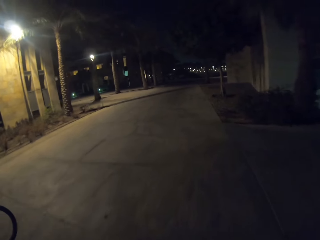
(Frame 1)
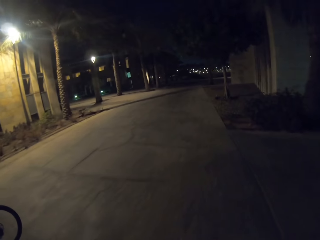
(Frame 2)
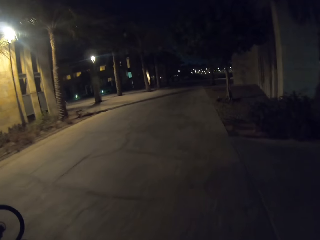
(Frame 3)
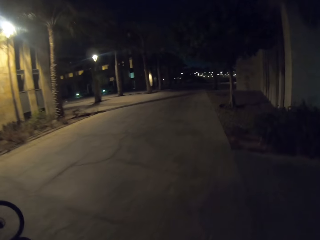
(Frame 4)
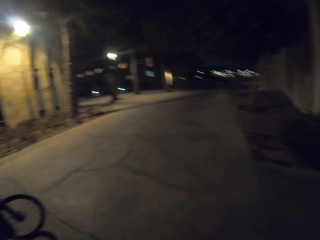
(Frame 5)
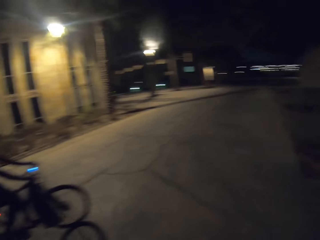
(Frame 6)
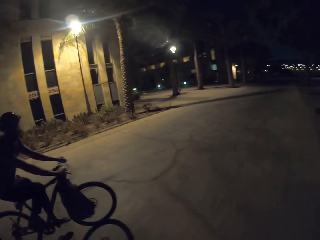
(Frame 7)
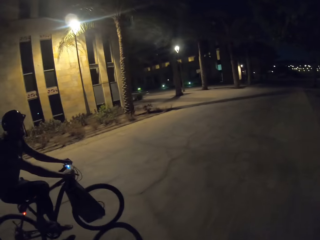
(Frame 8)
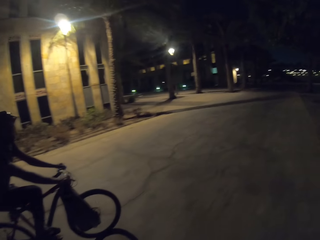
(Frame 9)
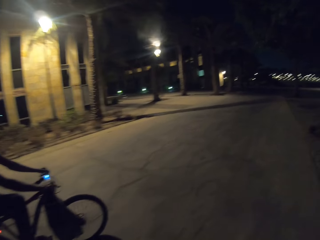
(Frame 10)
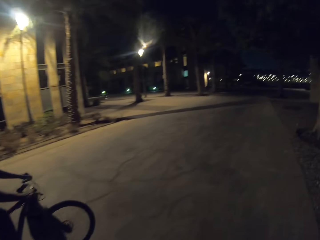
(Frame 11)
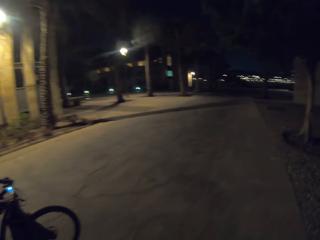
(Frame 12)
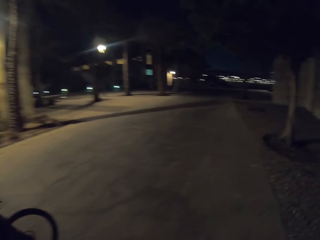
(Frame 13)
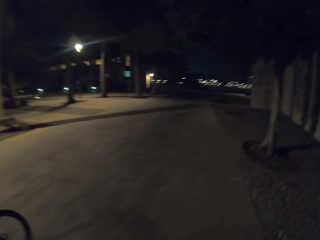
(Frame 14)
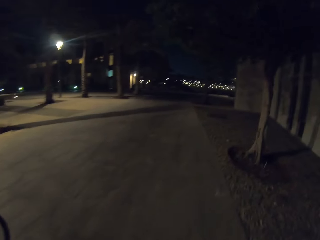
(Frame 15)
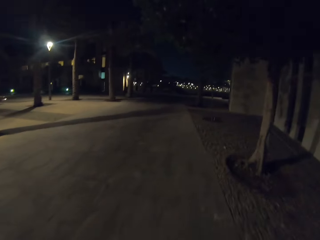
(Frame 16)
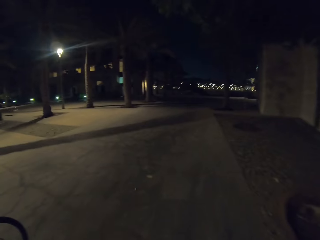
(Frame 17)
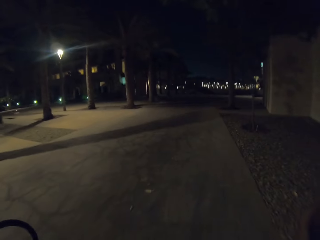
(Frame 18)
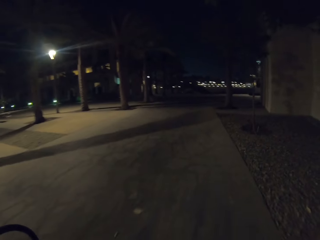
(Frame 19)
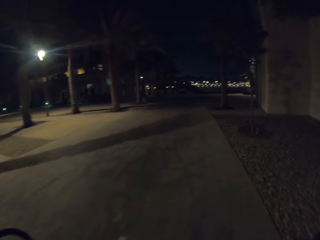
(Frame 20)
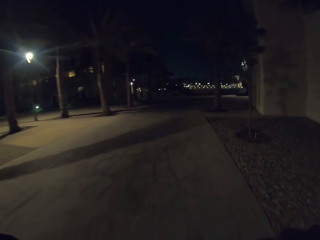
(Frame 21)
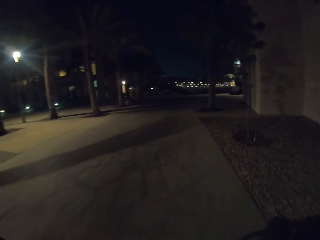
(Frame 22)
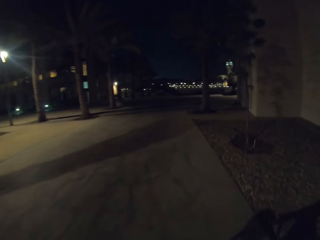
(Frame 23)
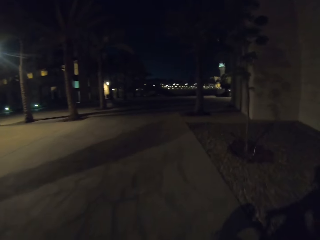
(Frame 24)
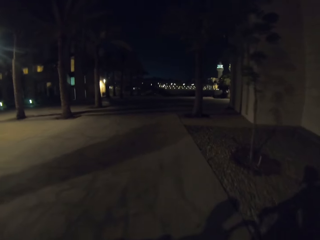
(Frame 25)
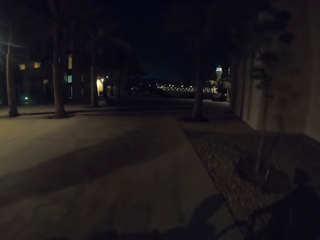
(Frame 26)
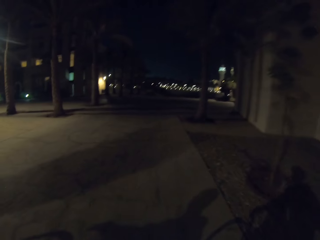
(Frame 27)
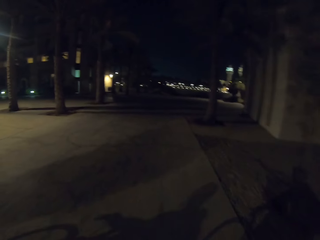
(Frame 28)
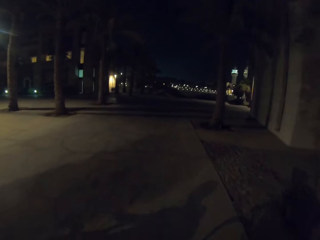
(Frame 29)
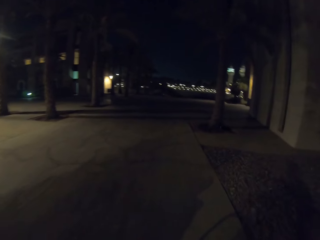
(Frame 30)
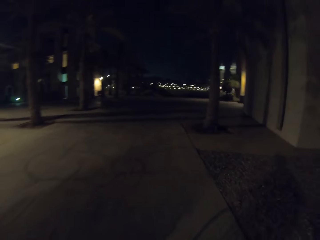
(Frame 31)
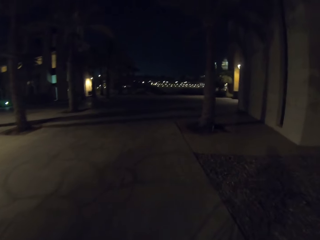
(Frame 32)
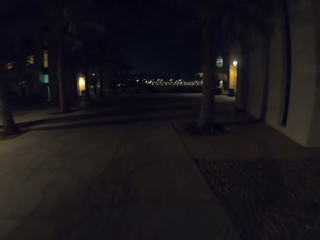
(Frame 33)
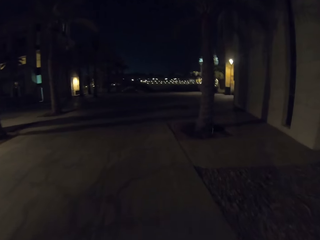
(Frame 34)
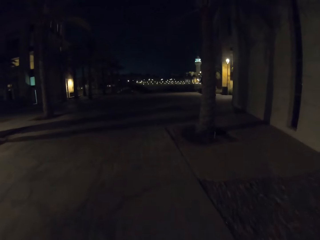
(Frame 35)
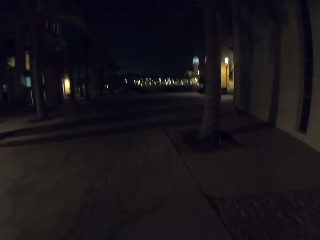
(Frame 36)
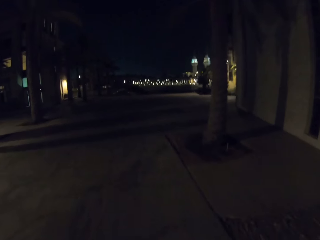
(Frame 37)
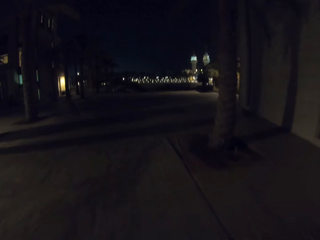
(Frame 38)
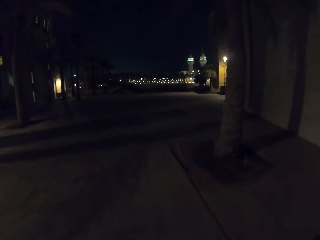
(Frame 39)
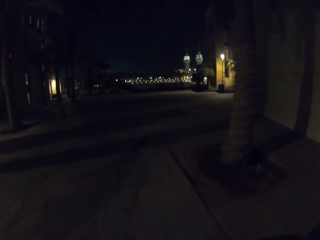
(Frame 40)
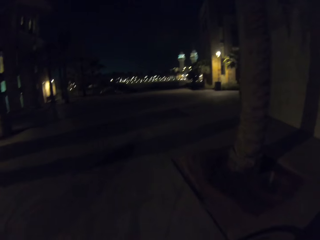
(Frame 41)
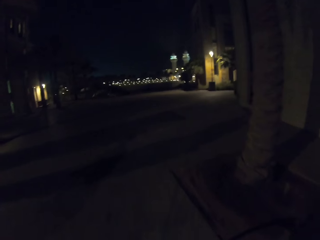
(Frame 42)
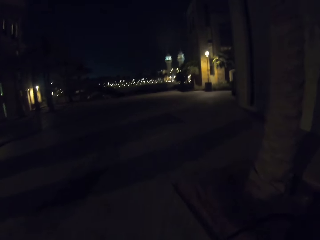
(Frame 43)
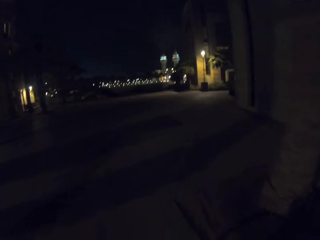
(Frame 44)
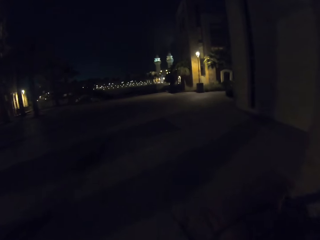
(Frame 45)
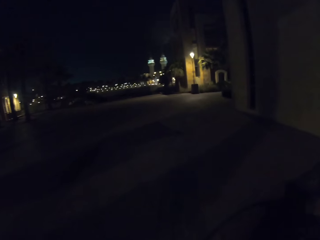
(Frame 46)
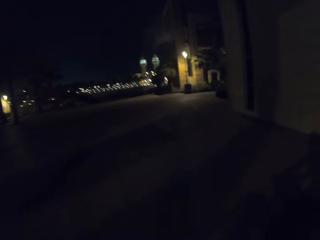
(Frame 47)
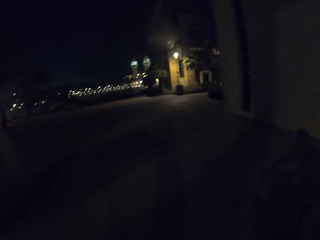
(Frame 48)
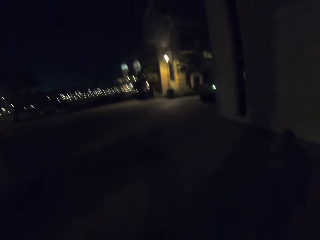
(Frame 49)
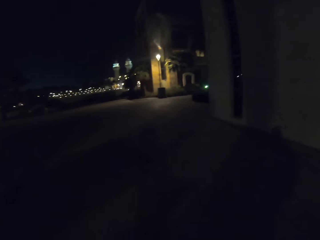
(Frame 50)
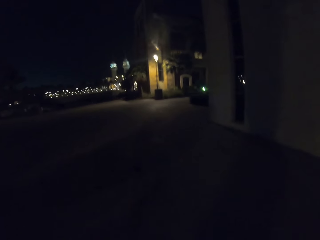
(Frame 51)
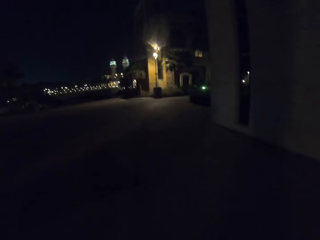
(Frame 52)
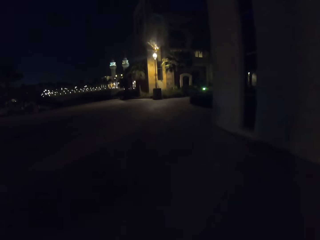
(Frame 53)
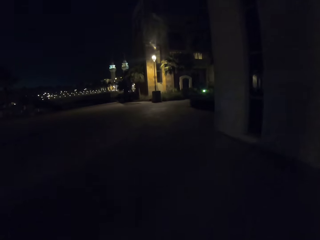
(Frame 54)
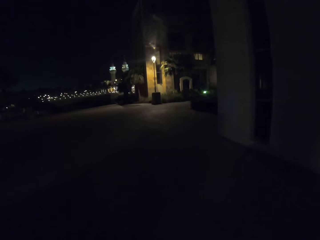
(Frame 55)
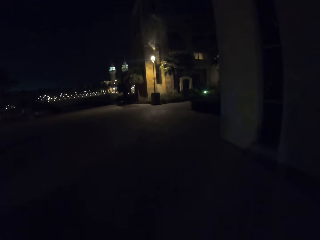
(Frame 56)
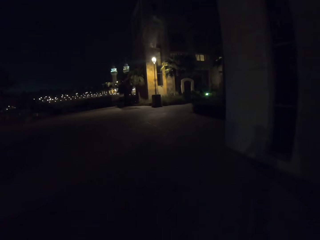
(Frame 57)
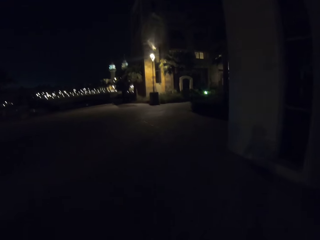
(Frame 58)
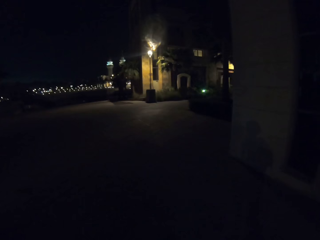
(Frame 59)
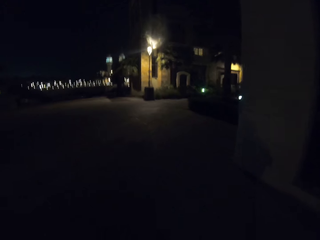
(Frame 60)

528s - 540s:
A person rides a bicycle on the road in the estate with the camera wearer.

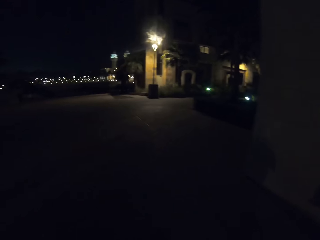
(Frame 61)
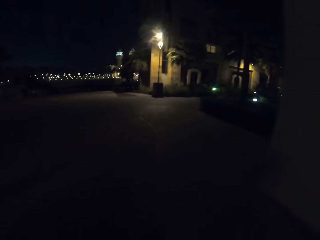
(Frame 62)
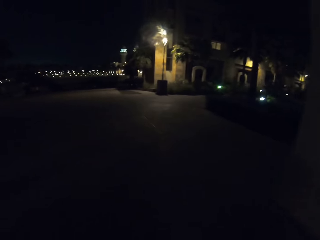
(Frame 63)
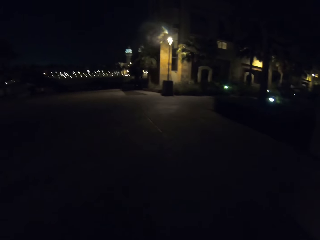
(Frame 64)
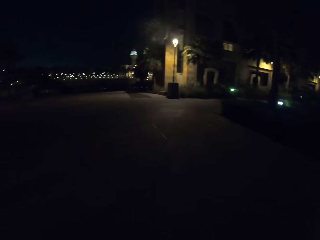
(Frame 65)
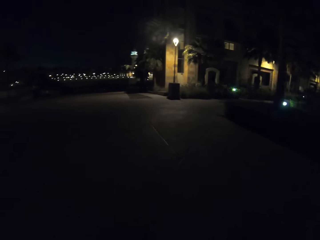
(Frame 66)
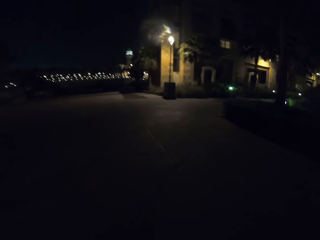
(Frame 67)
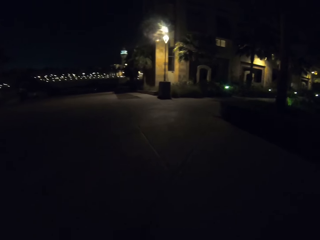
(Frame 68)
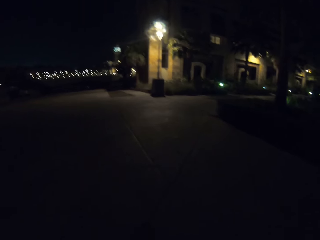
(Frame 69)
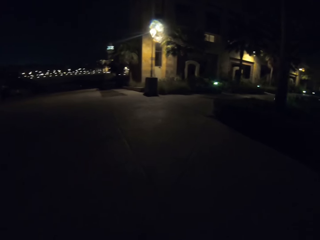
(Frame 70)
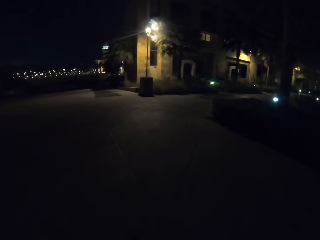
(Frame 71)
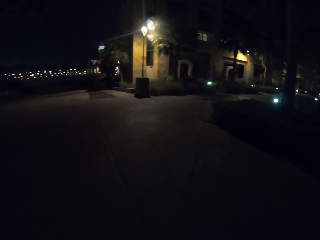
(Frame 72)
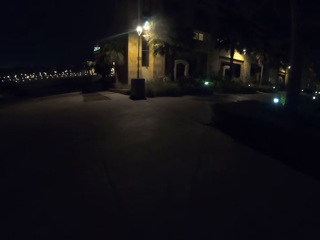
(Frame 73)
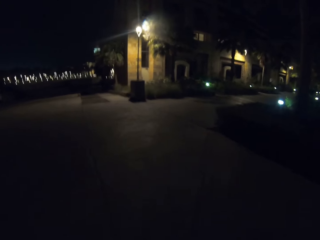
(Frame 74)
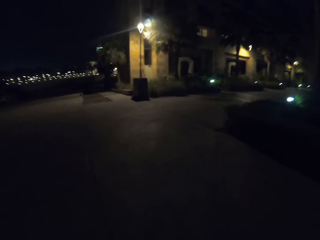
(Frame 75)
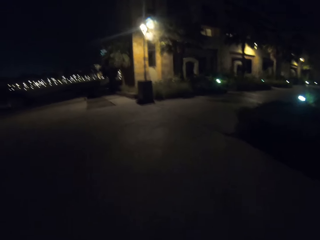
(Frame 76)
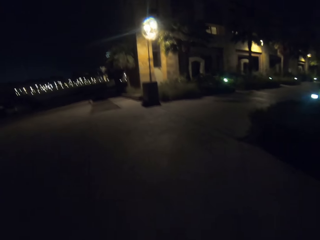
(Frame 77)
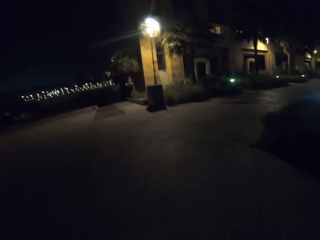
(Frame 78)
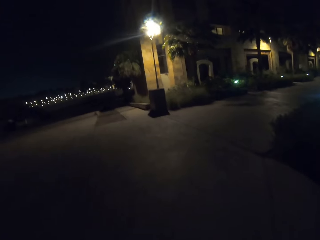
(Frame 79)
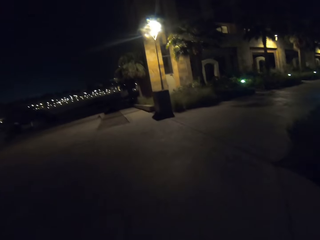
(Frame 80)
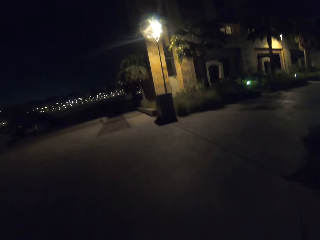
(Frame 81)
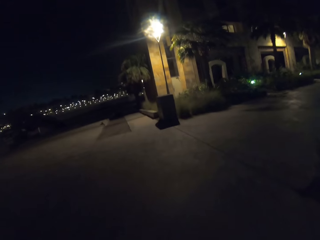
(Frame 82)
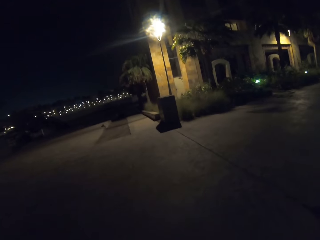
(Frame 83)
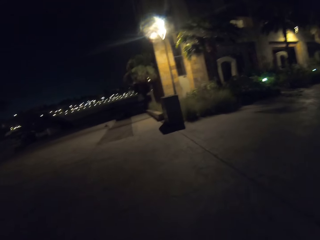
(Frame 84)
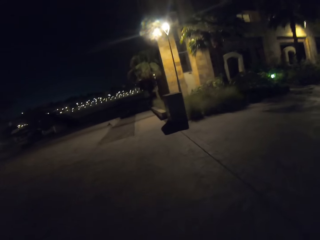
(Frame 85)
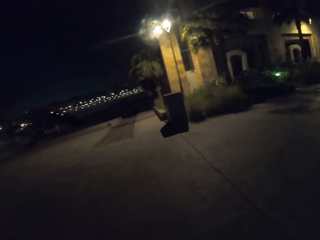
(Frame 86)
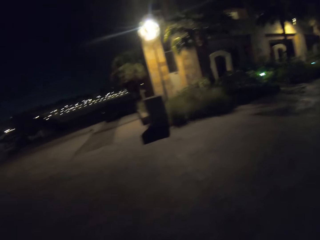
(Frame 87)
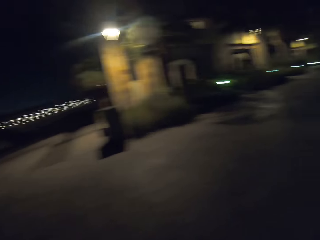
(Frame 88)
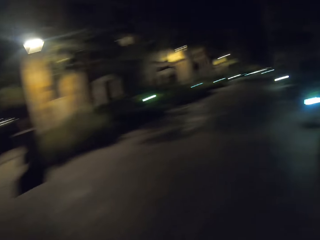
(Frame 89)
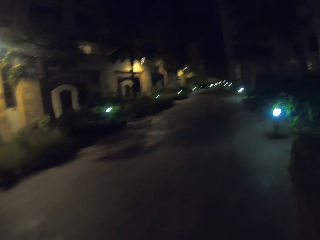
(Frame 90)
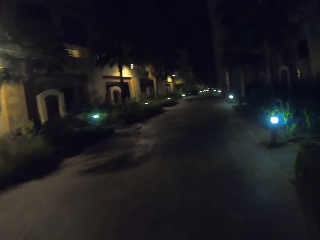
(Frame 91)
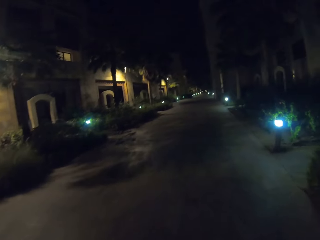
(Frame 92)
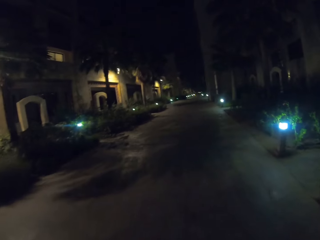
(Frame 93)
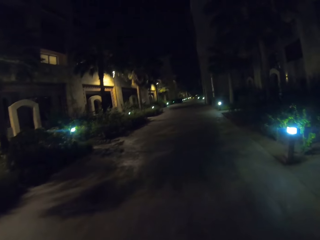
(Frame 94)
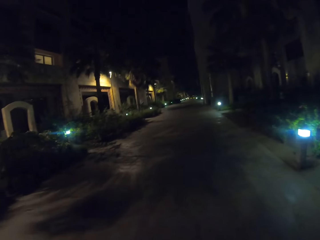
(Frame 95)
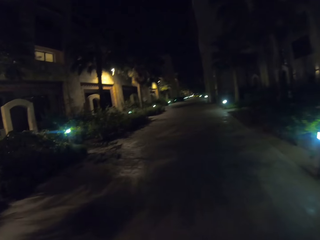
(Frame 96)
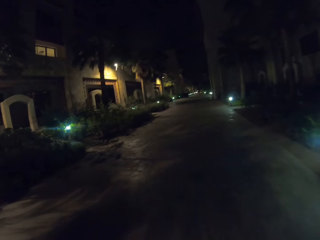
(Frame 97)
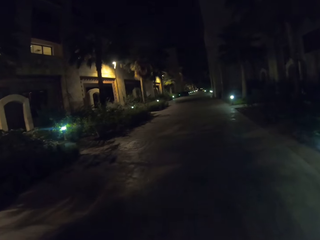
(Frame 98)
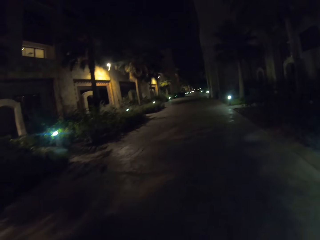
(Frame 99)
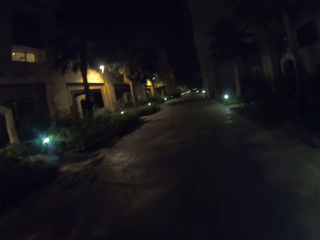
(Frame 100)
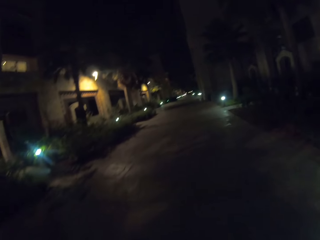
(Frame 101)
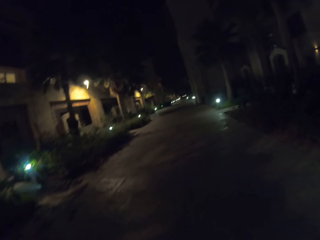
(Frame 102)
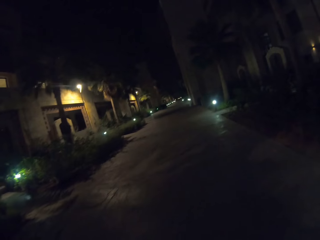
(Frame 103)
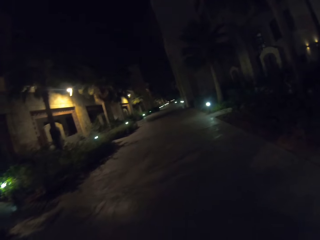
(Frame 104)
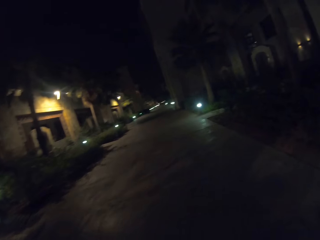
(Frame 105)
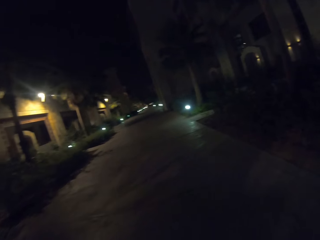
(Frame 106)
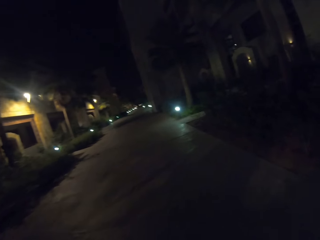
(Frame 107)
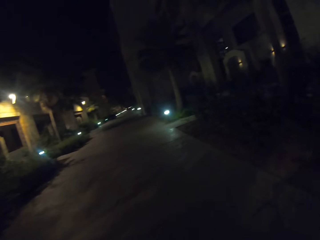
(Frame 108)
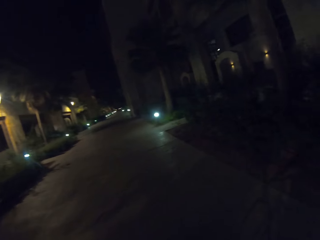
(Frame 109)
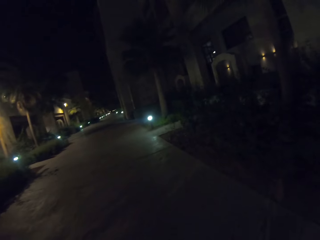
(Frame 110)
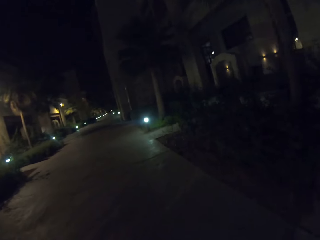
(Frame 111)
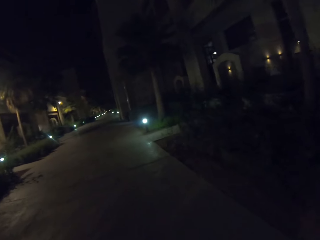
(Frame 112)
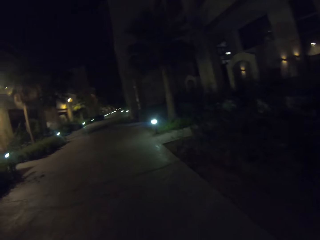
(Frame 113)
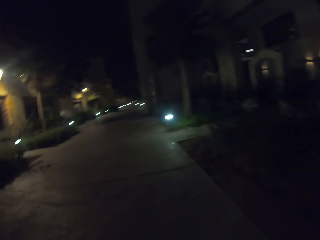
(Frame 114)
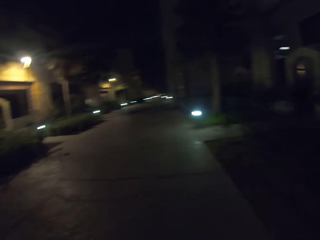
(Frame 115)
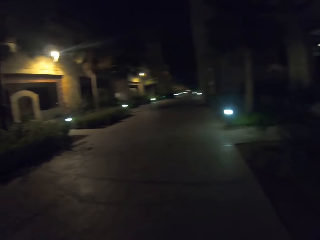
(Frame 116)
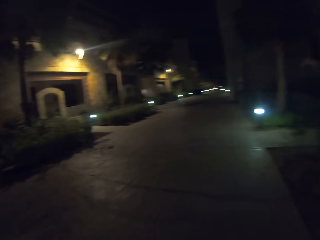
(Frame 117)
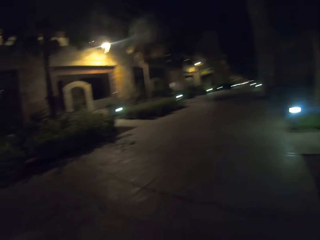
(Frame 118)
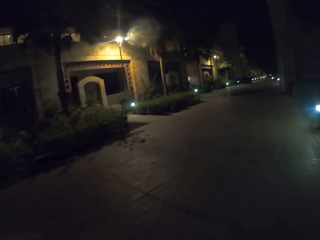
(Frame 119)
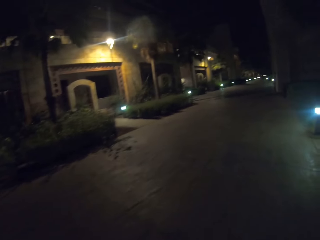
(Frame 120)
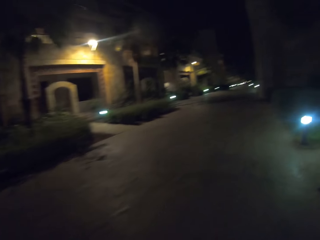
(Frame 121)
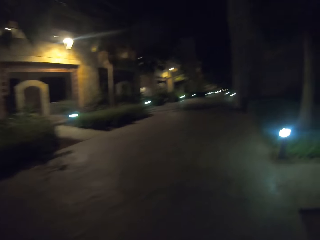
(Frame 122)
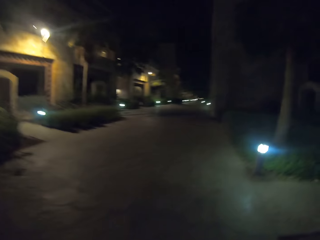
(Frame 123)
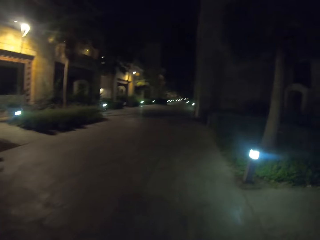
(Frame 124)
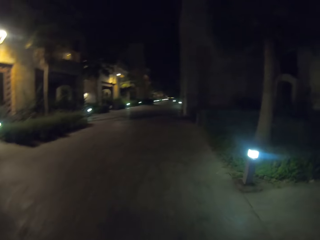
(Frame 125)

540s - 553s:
The camera wearer rides the bicycle on the road in the estate.
